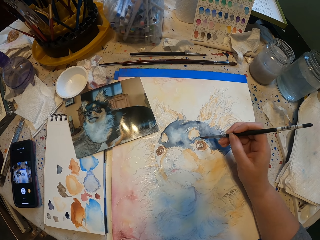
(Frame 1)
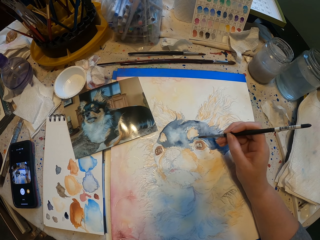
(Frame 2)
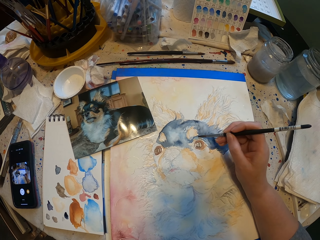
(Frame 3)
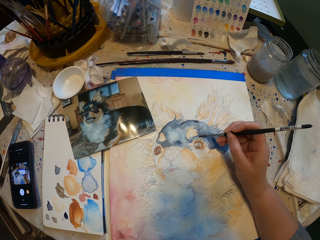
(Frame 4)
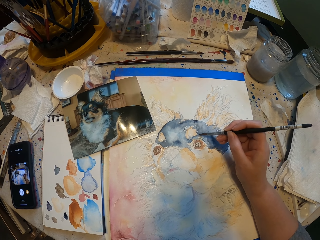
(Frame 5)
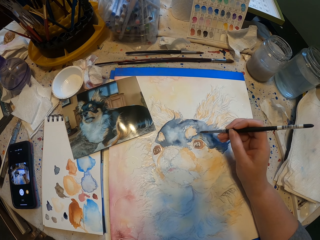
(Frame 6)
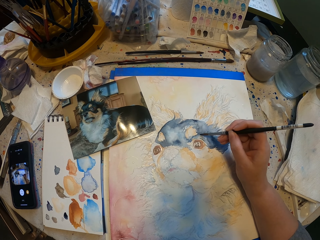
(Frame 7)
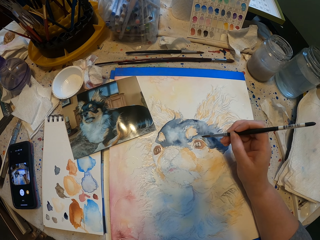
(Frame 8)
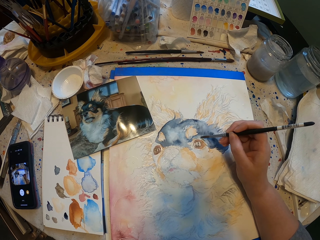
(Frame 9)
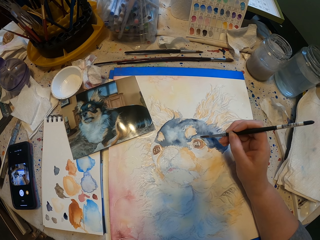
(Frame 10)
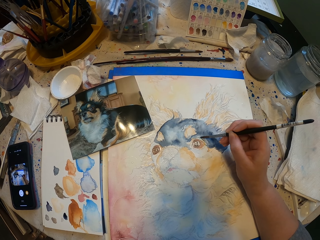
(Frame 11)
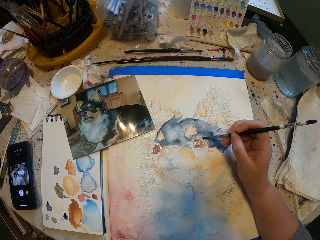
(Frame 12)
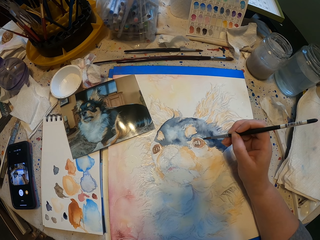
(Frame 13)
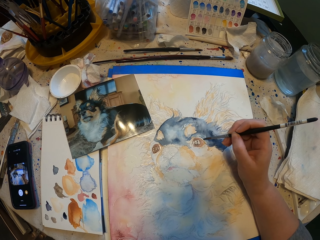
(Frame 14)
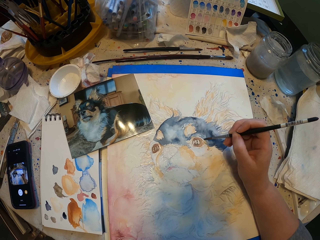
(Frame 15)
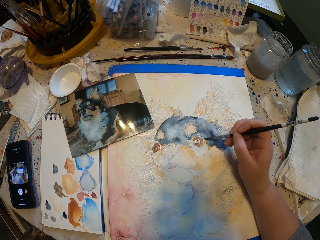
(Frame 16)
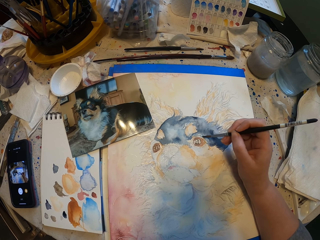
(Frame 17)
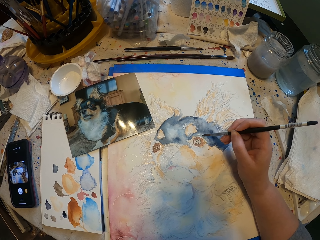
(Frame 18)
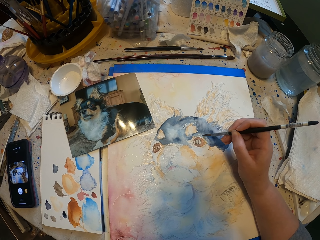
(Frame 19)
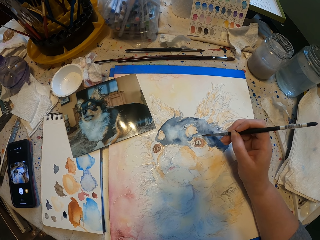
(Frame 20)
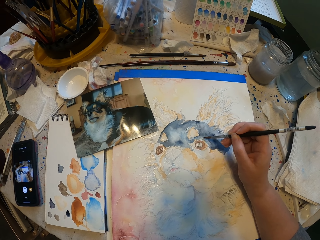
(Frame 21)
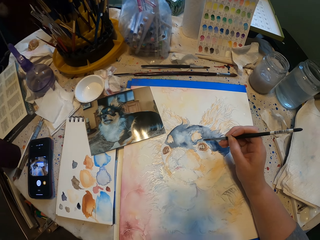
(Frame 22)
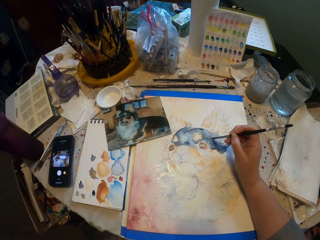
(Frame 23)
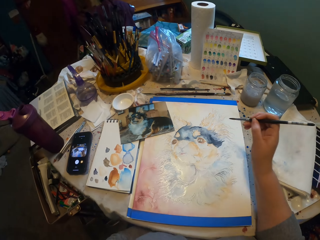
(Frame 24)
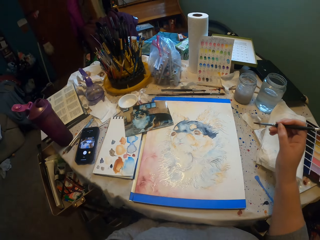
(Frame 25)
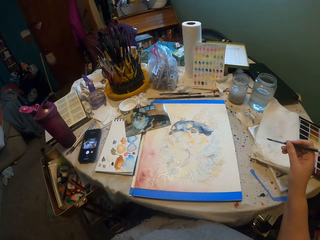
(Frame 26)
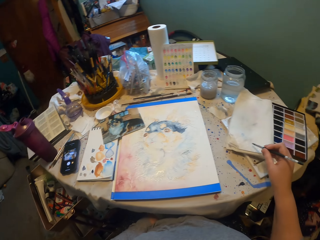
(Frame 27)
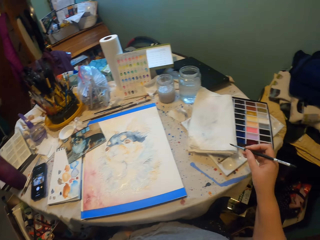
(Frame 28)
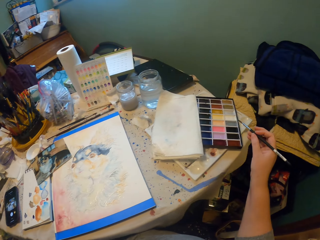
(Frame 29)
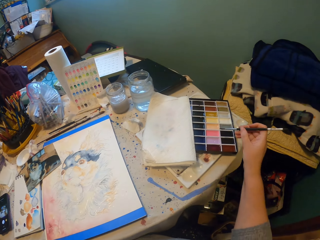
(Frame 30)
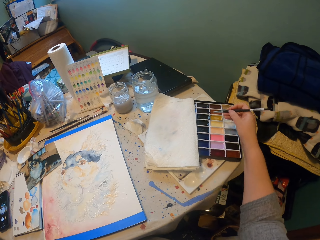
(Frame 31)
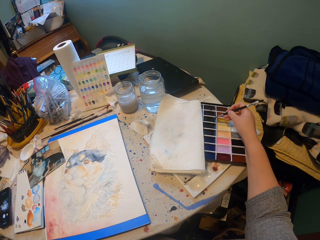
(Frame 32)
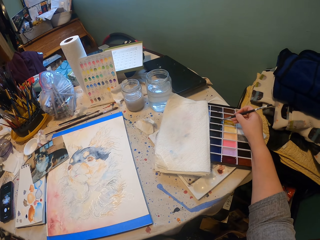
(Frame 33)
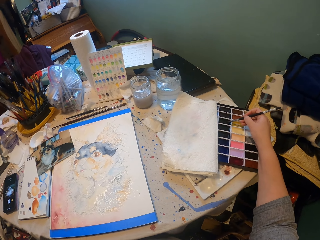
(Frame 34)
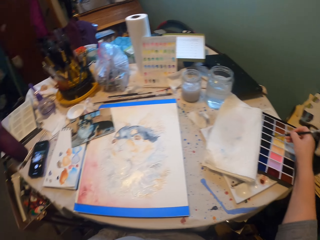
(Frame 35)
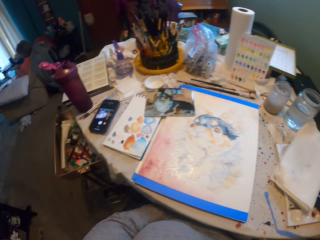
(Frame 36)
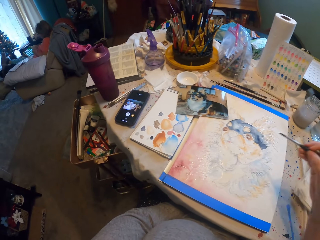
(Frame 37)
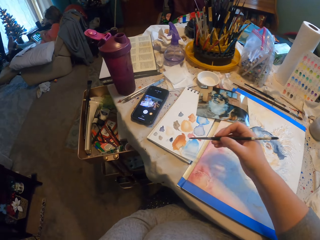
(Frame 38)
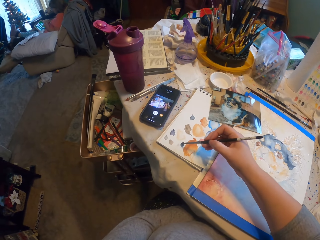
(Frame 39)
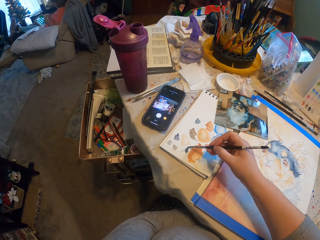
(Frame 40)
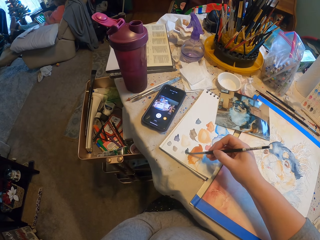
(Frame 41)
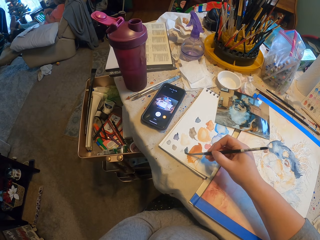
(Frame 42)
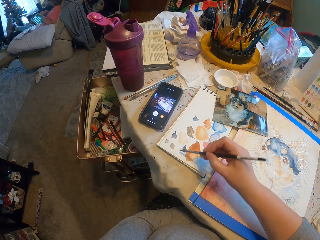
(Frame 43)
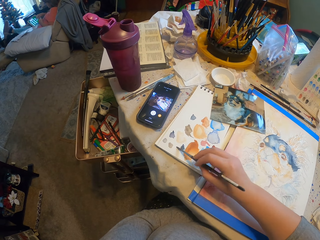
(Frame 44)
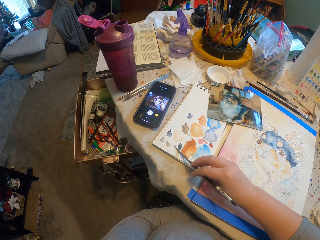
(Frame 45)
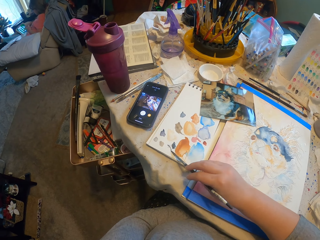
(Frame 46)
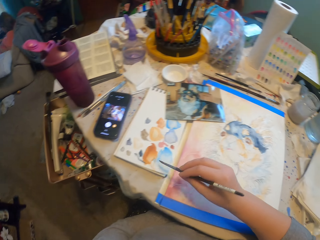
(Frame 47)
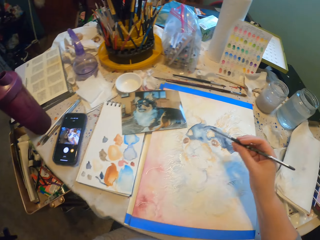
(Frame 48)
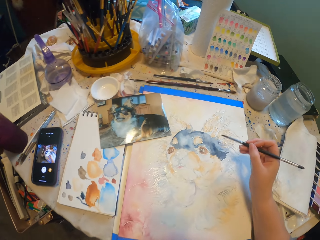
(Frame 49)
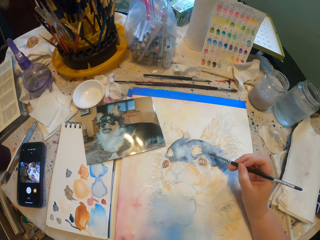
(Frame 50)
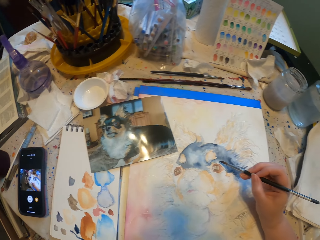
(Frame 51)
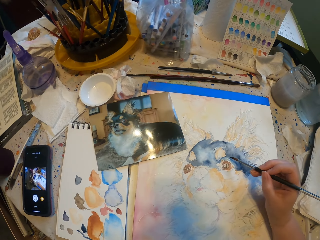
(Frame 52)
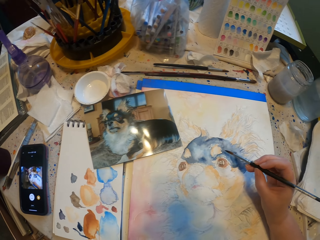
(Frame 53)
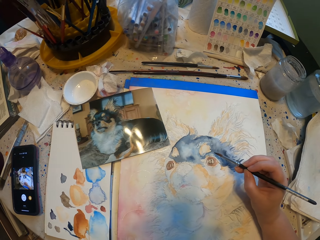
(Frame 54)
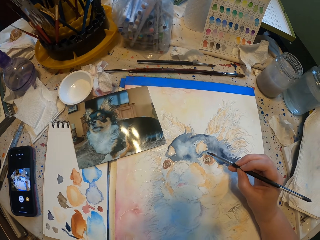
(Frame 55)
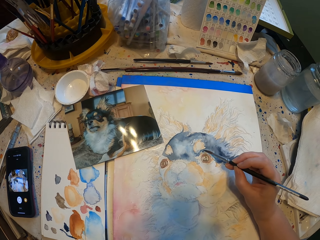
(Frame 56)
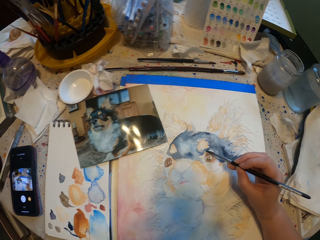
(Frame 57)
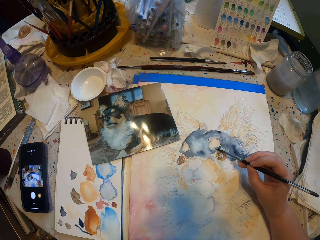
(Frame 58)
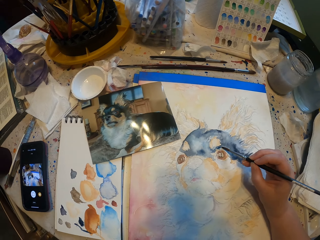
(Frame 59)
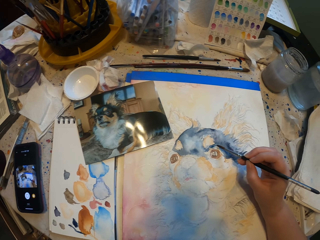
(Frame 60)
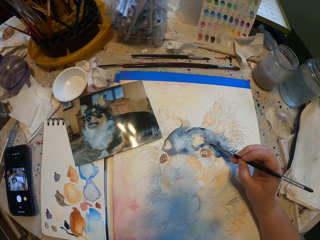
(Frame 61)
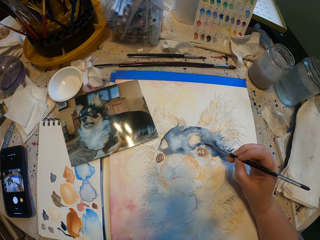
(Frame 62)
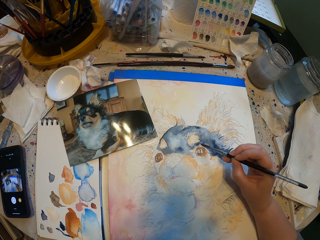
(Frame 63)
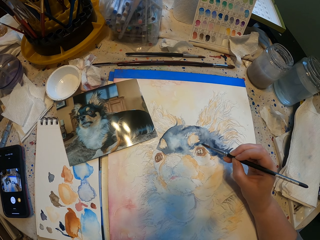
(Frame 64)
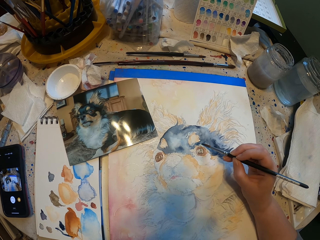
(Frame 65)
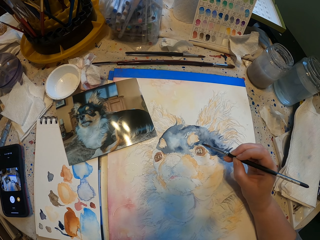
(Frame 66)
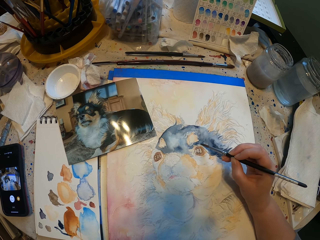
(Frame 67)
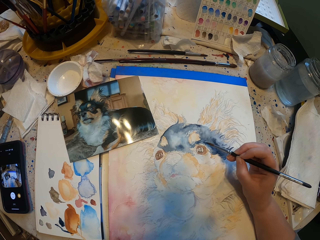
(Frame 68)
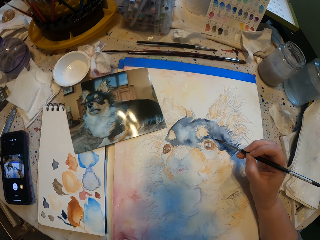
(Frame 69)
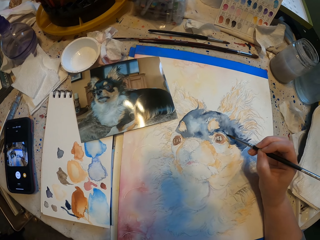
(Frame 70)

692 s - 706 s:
The camera wearer picks the color from the palette with a brush. They mix water and color on the board. They test the color. They paint a picture.

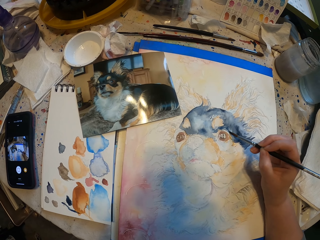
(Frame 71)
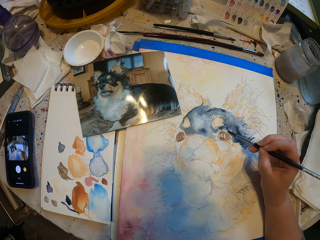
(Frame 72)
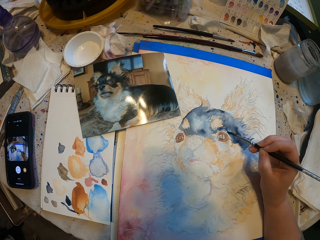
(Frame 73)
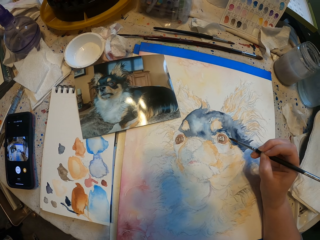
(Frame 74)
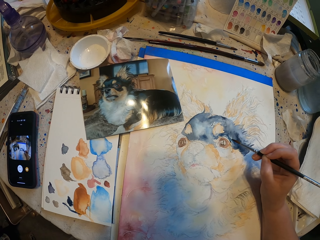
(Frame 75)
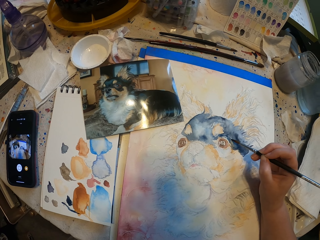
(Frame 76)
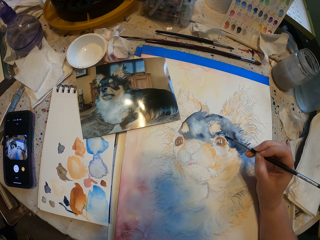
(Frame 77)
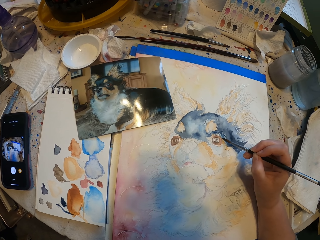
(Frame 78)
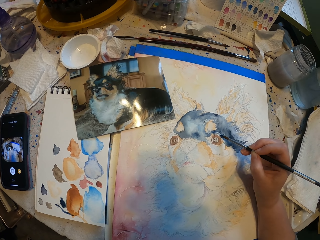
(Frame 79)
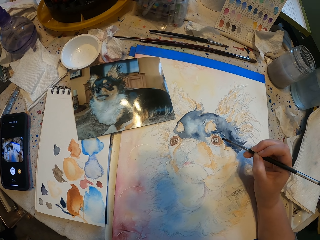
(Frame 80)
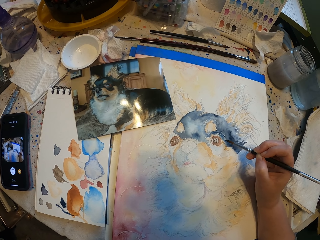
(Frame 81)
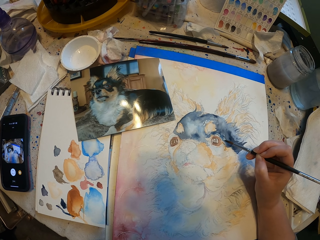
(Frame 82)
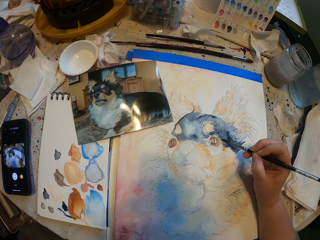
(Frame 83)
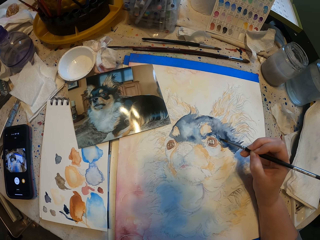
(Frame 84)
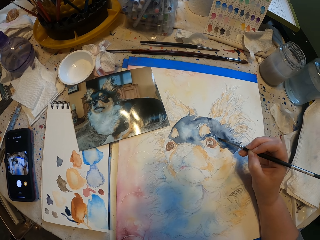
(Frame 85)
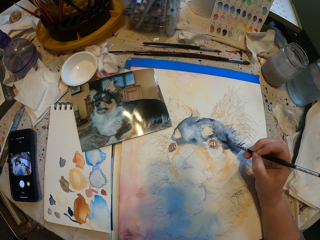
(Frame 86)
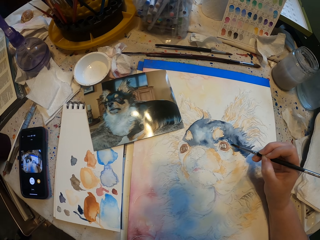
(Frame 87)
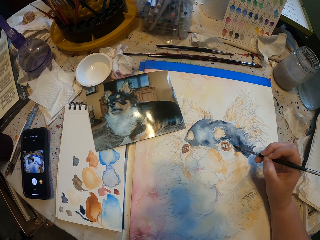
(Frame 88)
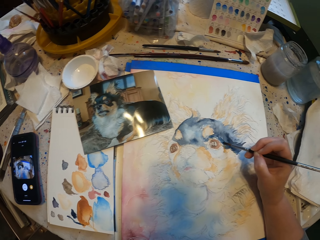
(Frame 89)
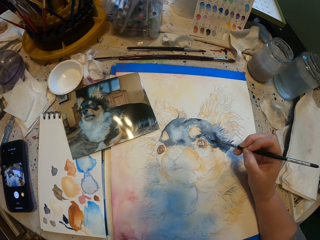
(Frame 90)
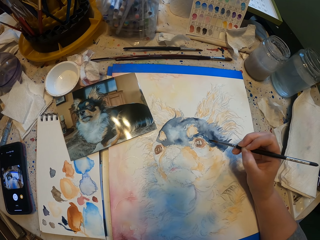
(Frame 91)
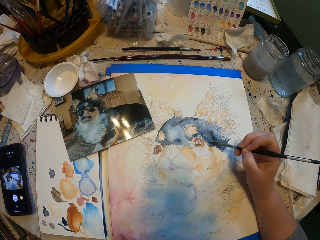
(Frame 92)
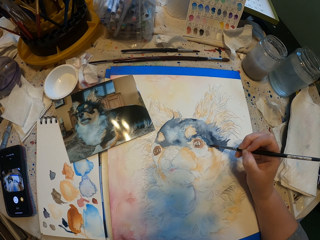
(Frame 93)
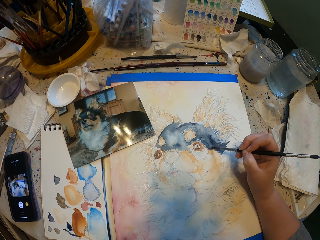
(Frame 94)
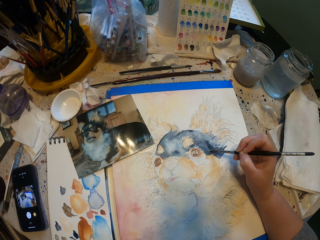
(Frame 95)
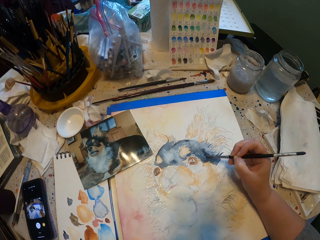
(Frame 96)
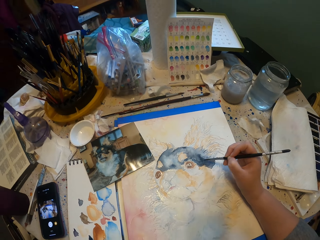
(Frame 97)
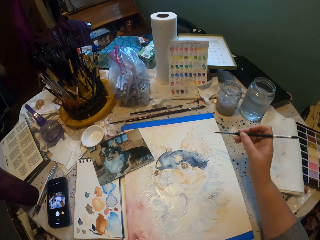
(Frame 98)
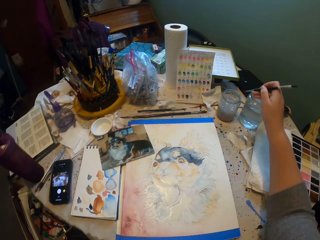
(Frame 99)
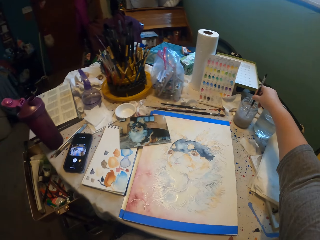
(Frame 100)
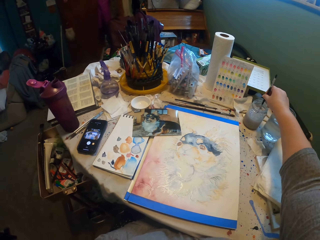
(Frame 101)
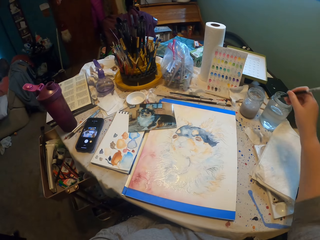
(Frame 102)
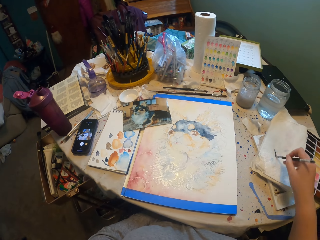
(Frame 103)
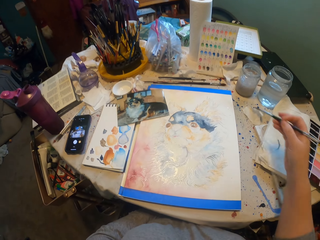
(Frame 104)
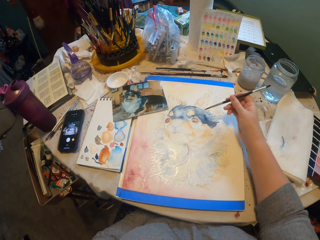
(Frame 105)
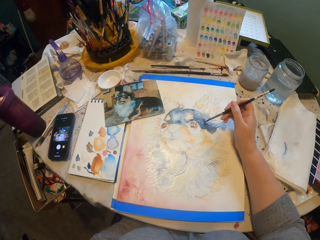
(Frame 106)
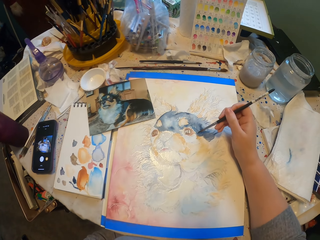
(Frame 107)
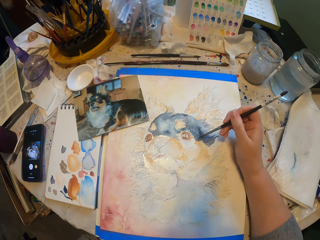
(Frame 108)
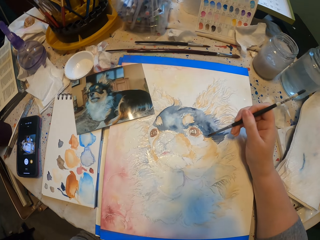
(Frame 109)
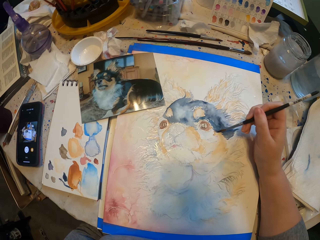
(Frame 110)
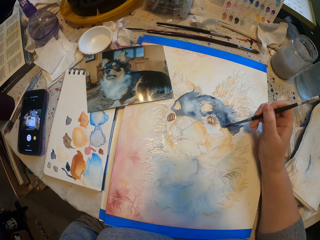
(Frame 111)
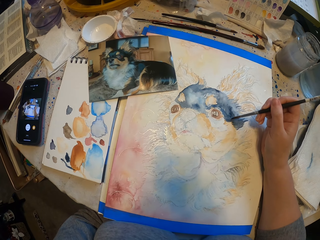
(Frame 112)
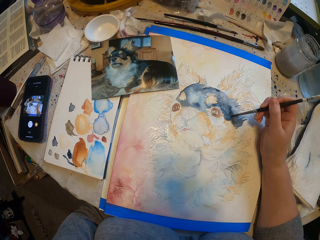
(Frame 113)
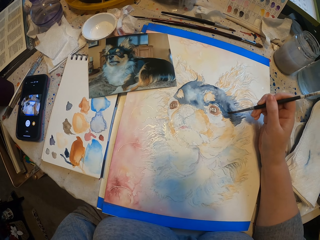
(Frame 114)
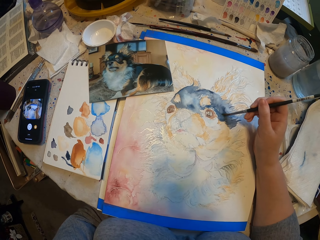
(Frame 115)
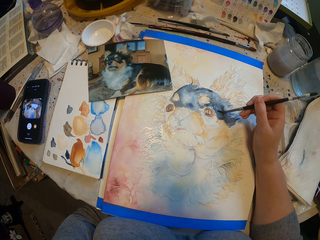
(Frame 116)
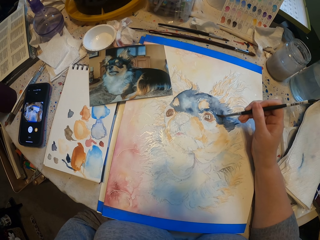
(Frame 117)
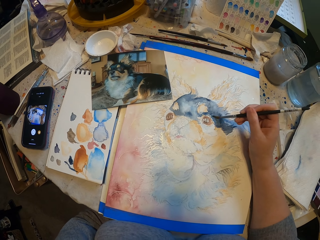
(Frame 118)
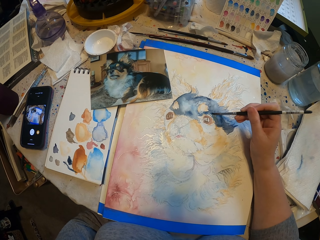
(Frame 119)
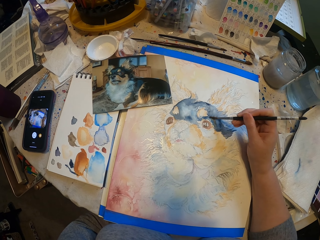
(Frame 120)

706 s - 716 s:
The camera wearer dips the brush in the water. They dry the excess water with a tissue and paint a picture.
